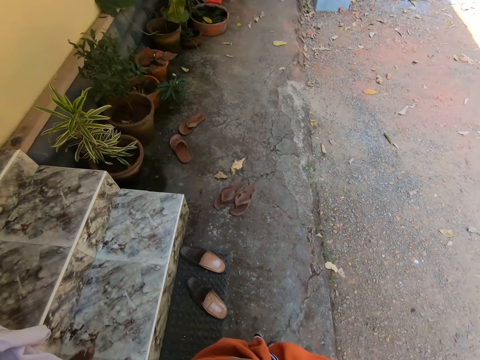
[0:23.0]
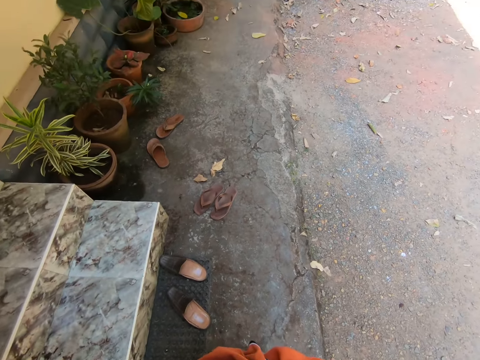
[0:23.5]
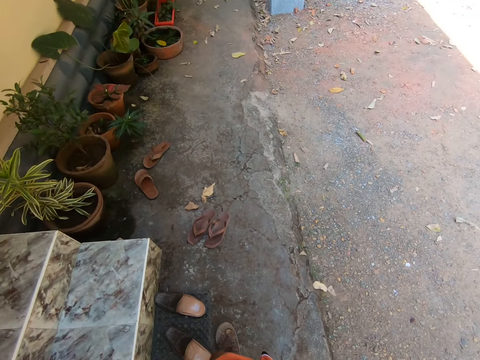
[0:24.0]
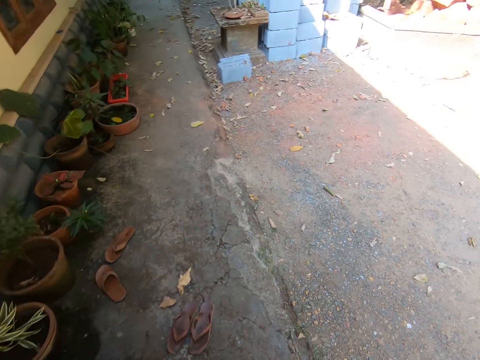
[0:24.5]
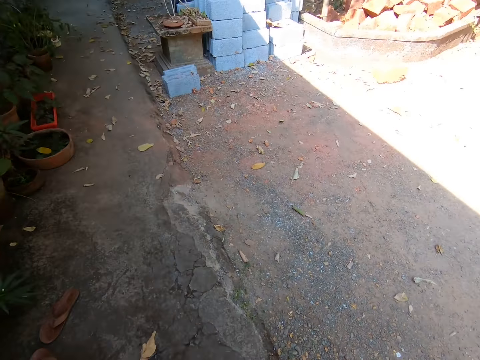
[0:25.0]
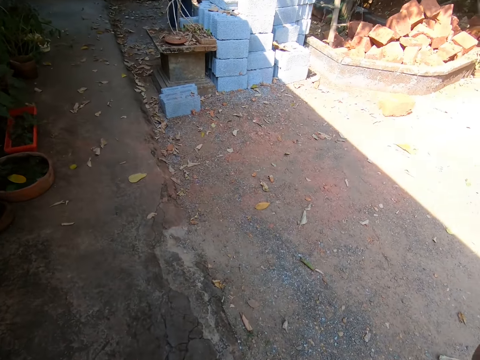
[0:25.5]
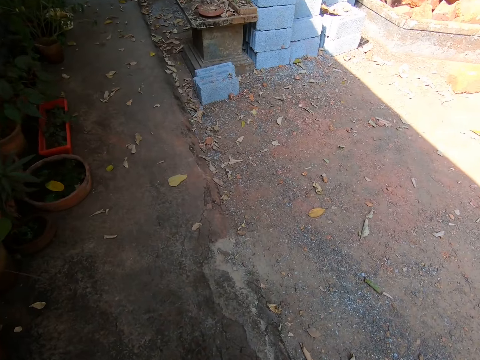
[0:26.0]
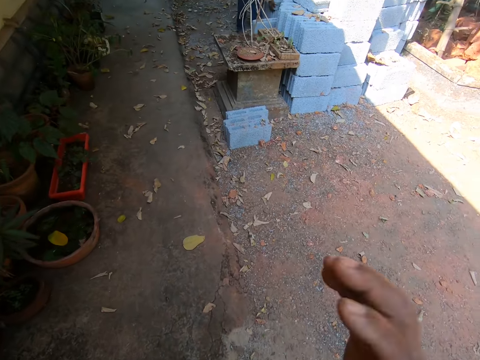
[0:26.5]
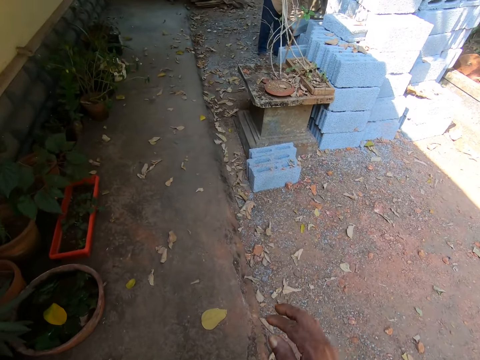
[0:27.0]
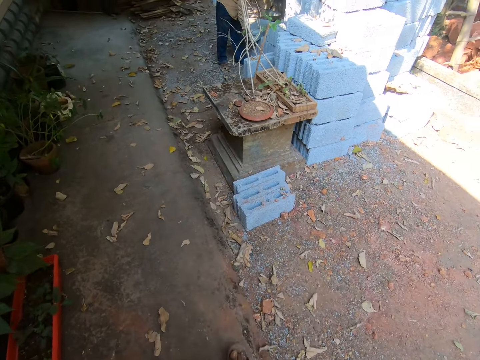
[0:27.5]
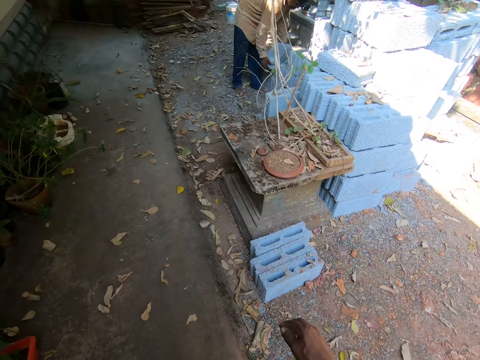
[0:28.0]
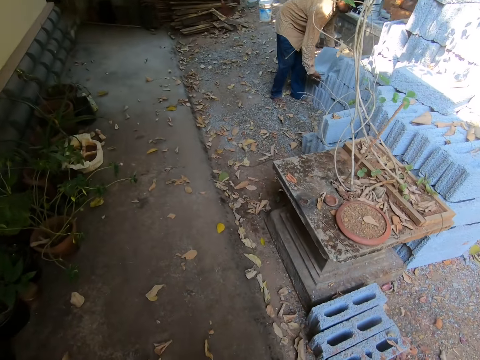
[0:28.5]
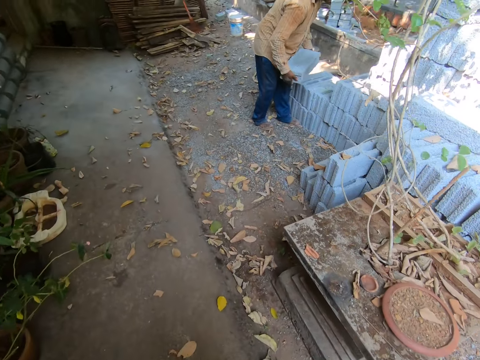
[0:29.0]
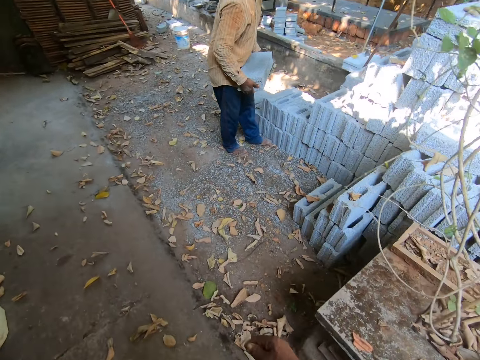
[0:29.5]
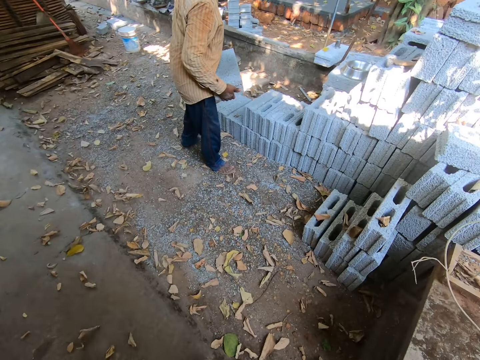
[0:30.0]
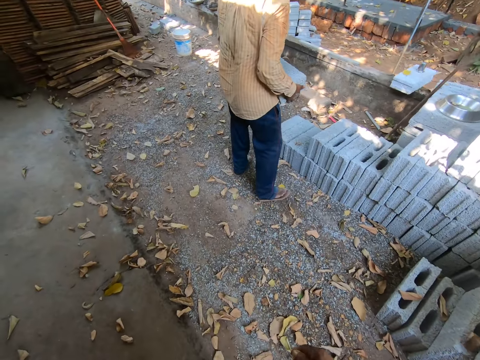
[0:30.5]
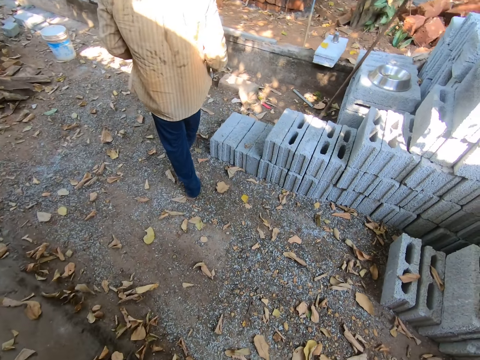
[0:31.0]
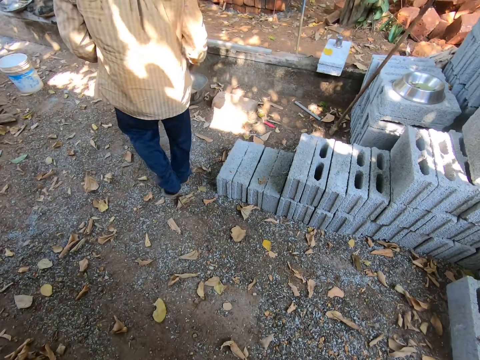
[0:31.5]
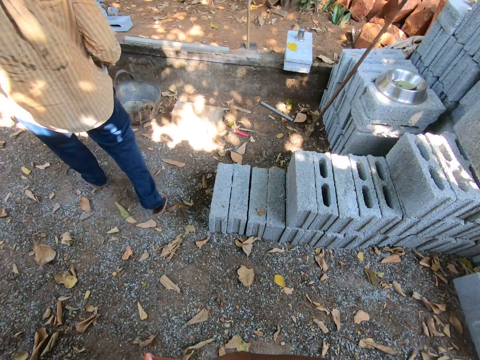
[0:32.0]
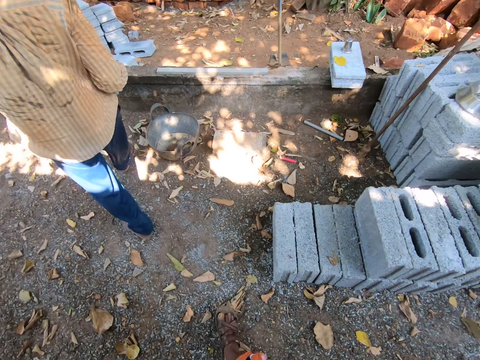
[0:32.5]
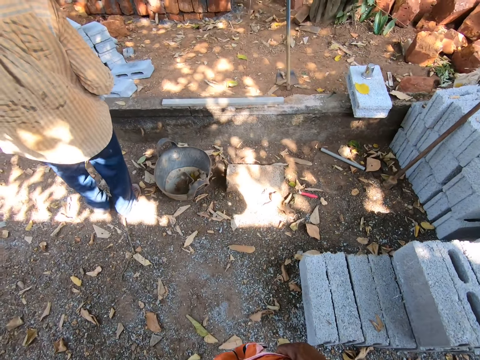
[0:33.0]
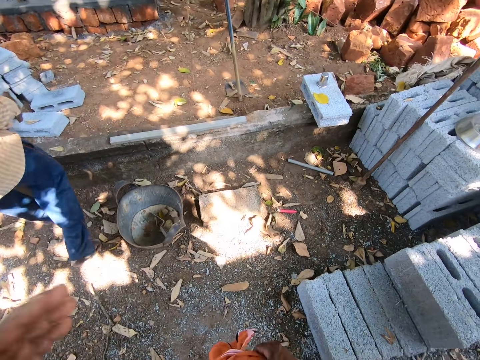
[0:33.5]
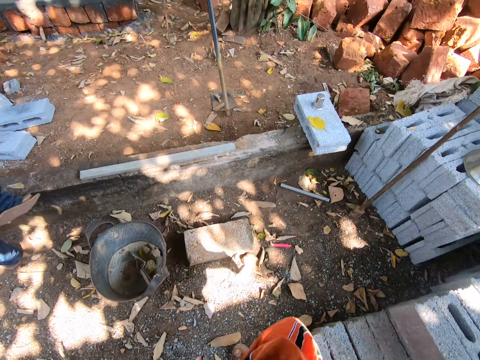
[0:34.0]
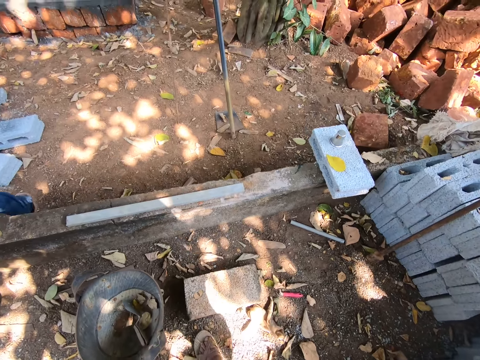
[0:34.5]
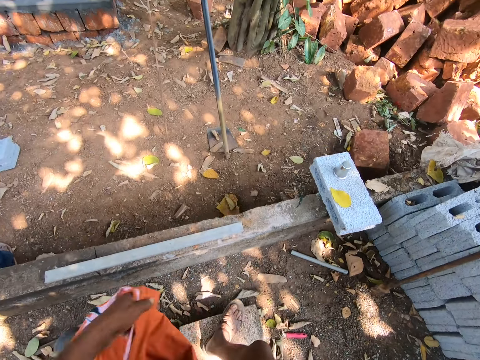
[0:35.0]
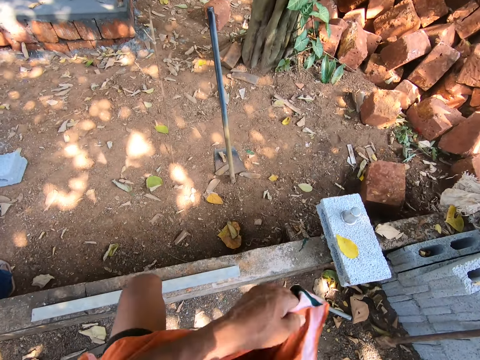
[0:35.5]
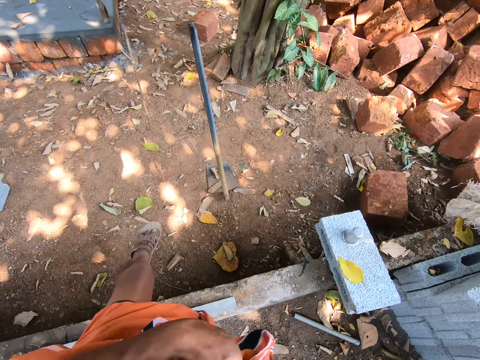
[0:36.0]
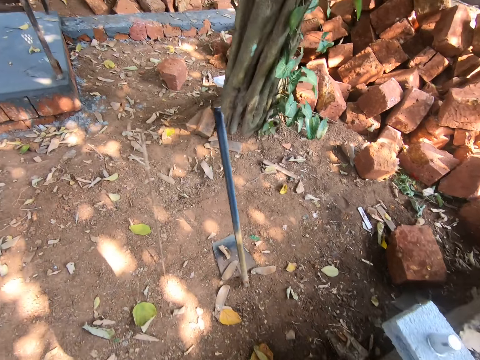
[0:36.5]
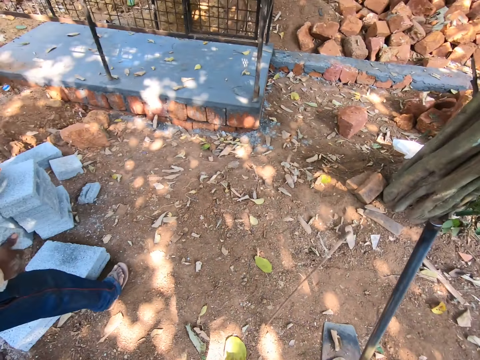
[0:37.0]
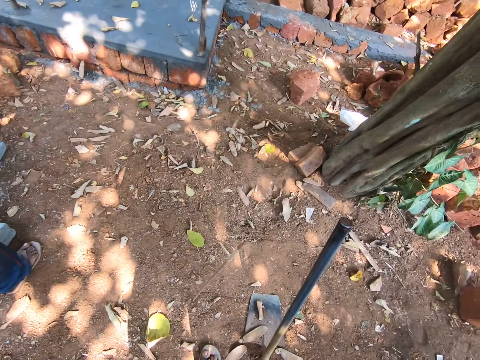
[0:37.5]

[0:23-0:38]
The camera wearer walks towards a man. The man carries a brick from a pile of bricks with both hands. The man crosses a wall. The camera wearer adjusts clothes. They cross the wall.

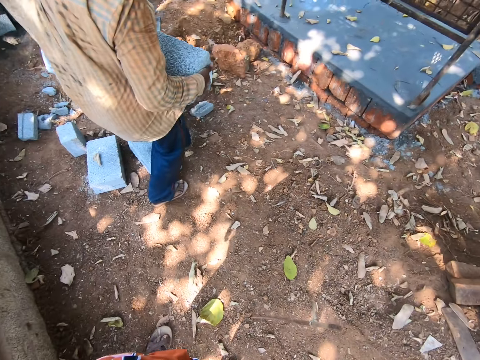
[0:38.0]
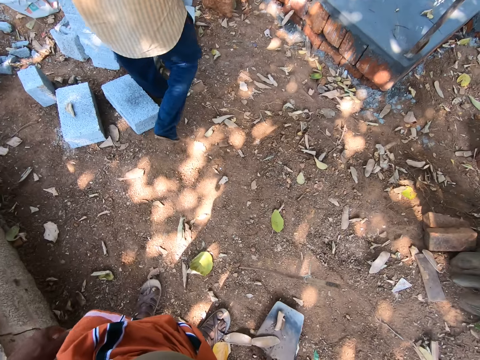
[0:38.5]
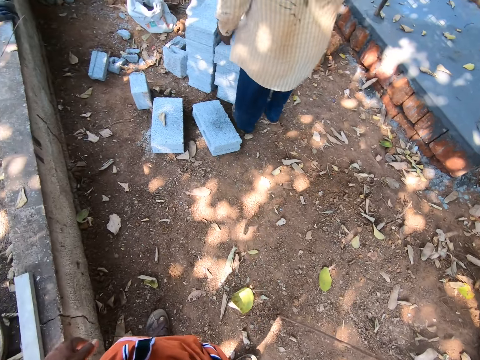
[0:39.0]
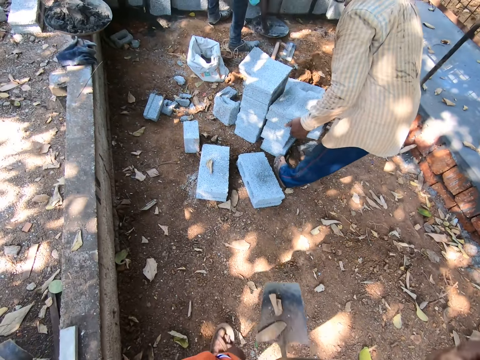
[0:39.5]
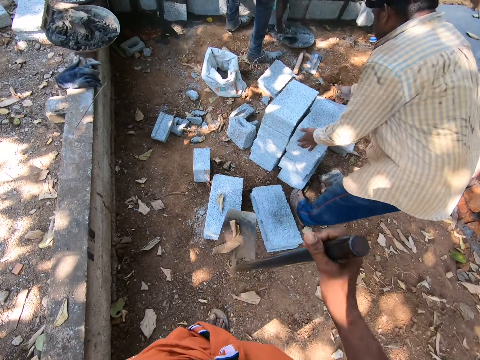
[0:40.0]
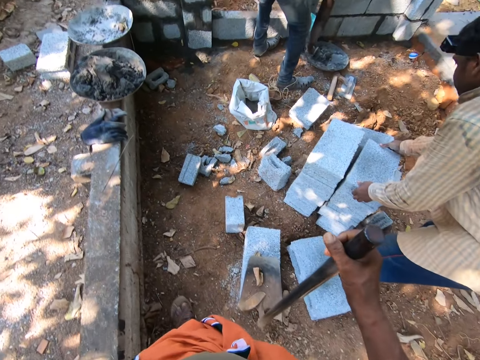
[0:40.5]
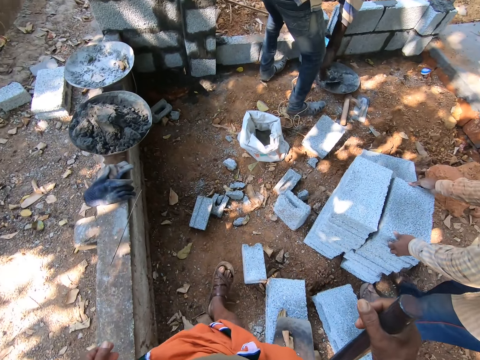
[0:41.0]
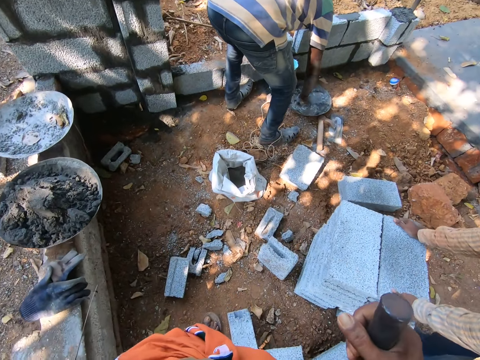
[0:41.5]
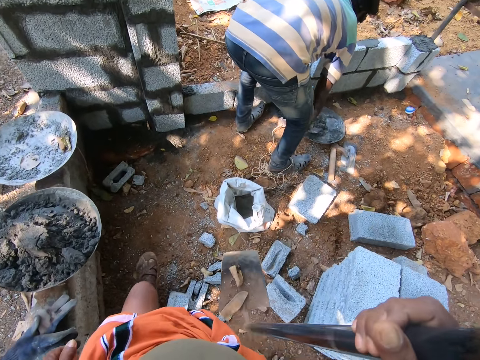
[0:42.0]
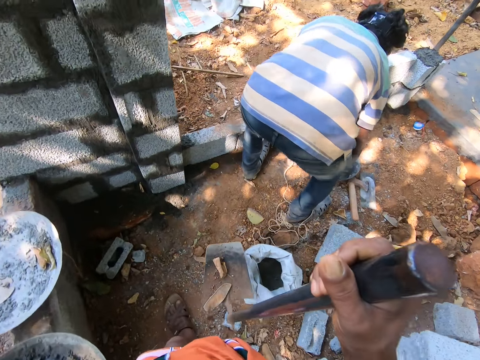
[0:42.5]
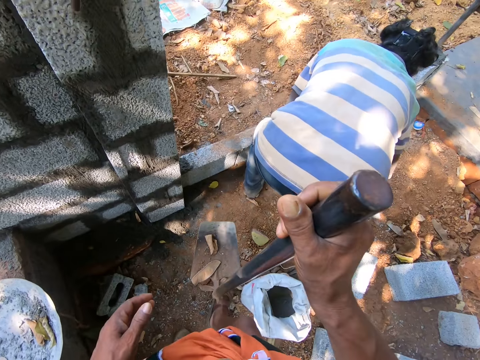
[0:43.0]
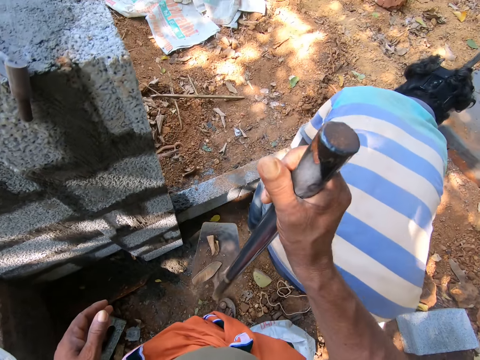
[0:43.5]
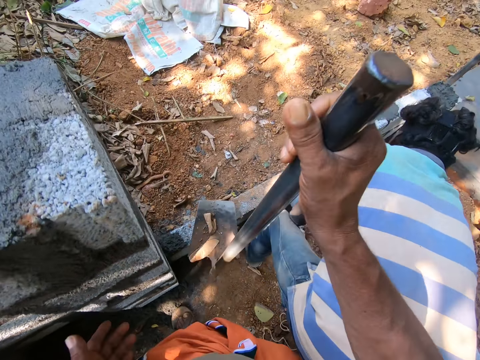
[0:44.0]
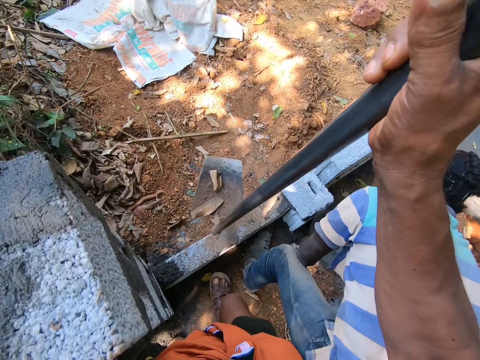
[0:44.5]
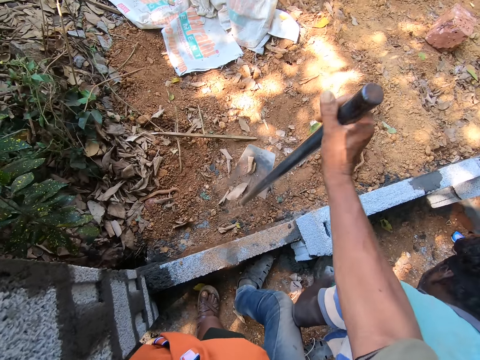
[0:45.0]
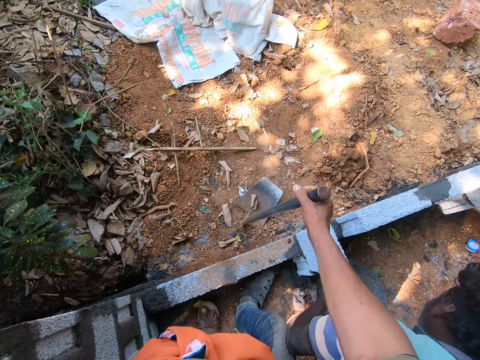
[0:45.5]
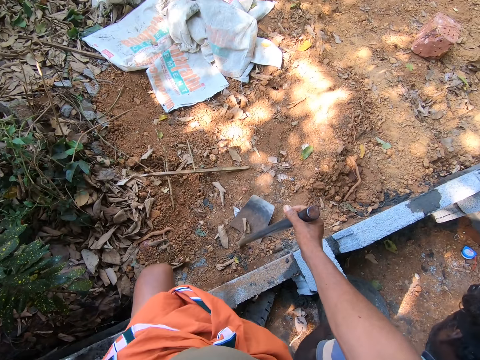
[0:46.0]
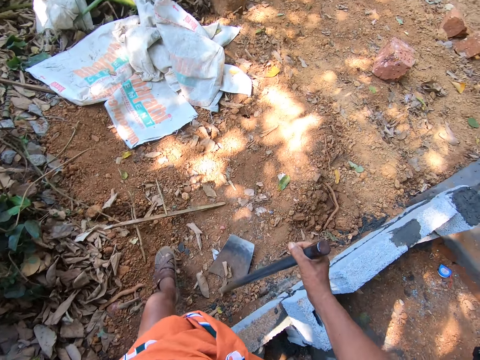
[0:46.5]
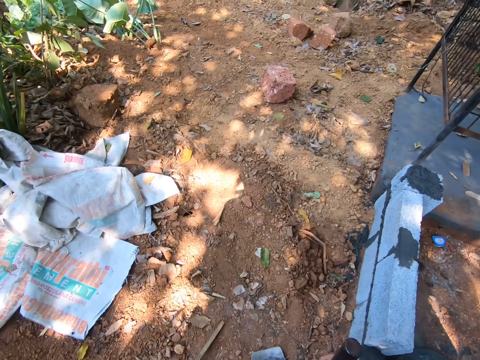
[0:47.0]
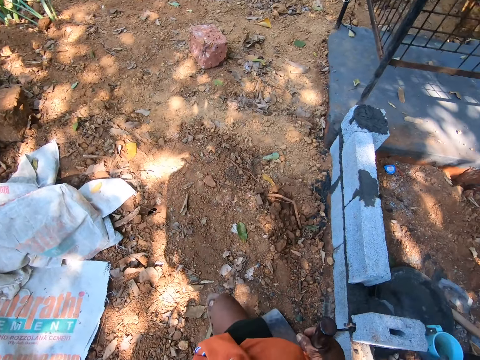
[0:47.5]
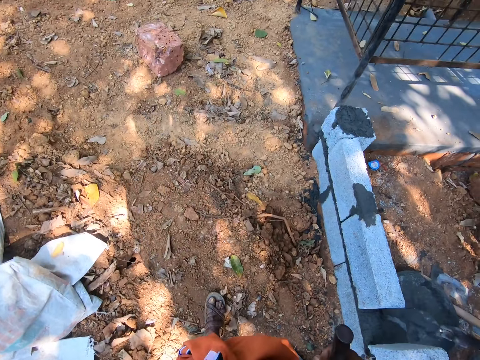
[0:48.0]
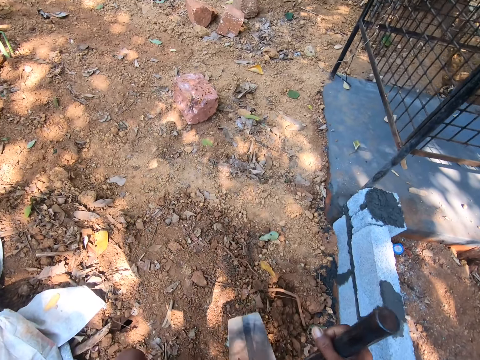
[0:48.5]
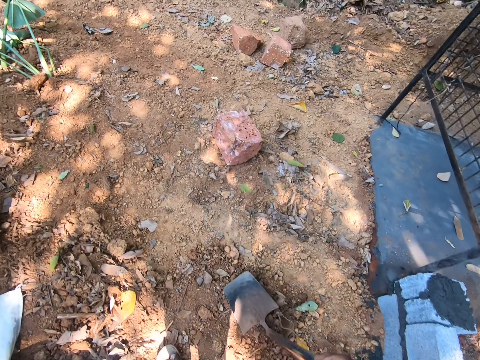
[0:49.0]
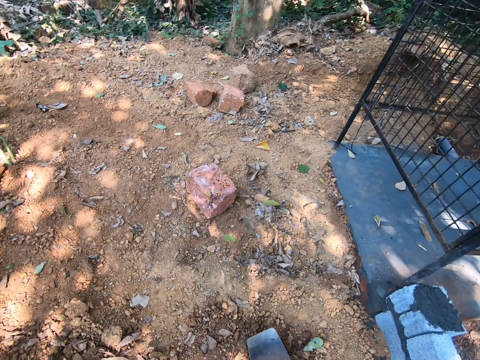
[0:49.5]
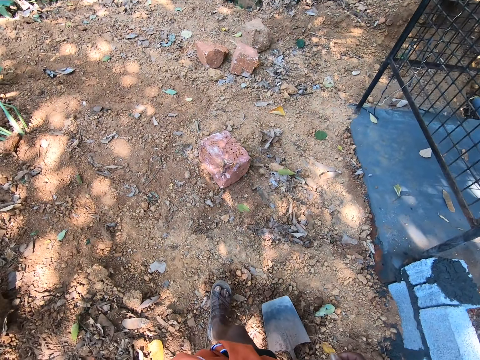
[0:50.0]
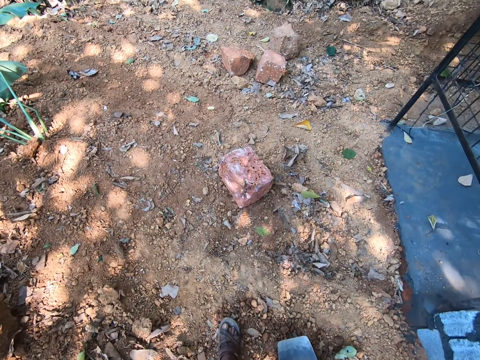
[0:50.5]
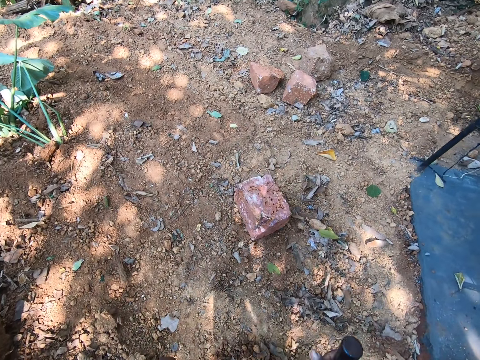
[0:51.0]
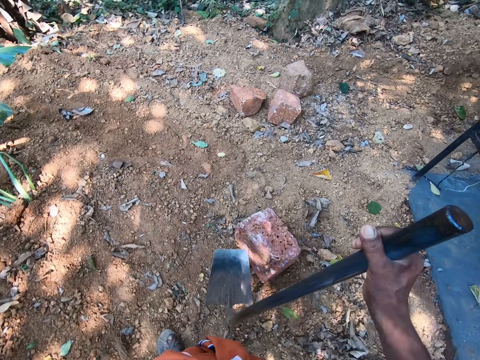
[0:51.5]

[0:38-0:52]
The camera wearer takes a hoe. He holds the hoe with his right hand. He drops the brick on a stack of bricks with both hands. He walks past the man and another man. The other man scoops cement with a trowel in his right hand. The camera wearer touches a wall. He crosses the wall. He puts the hoe down. He walks.
